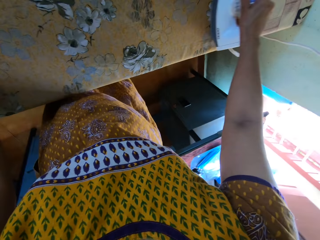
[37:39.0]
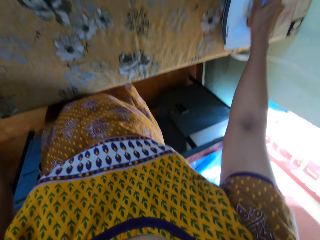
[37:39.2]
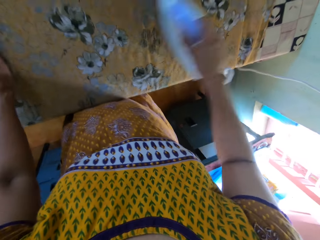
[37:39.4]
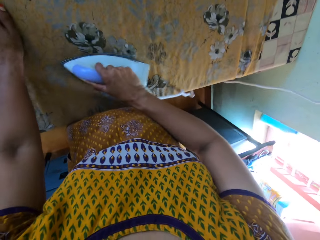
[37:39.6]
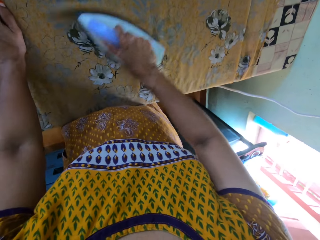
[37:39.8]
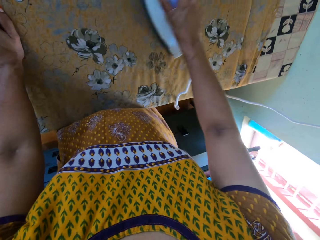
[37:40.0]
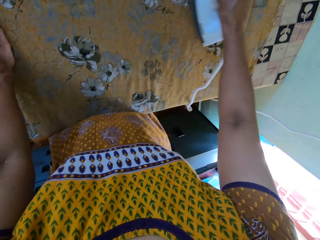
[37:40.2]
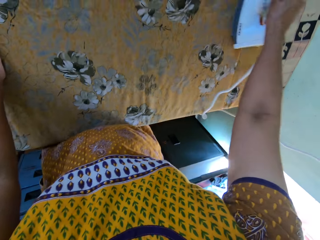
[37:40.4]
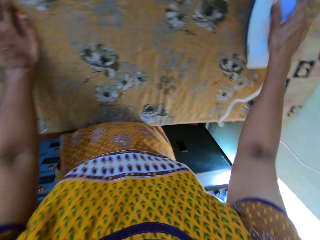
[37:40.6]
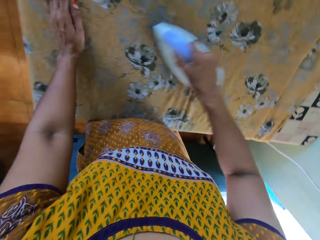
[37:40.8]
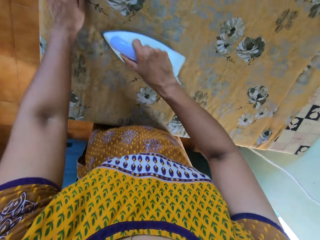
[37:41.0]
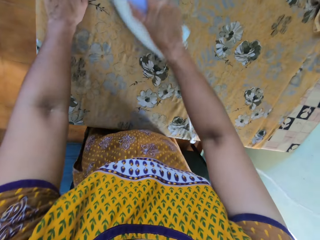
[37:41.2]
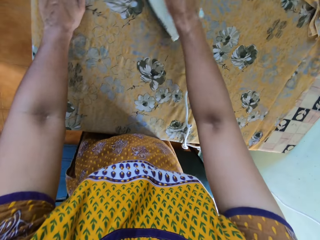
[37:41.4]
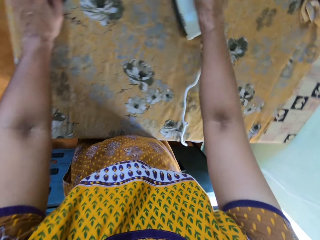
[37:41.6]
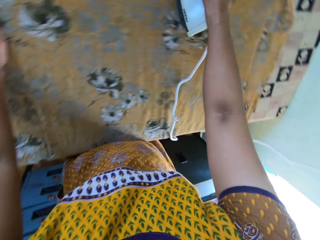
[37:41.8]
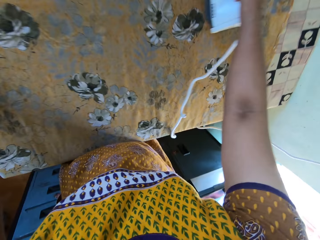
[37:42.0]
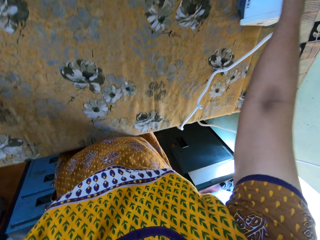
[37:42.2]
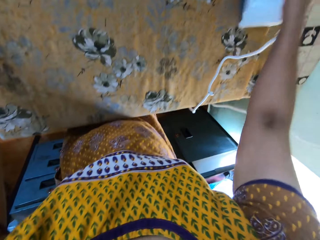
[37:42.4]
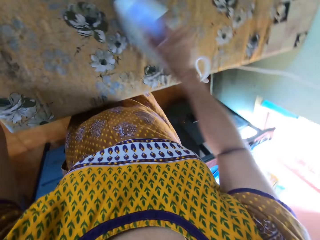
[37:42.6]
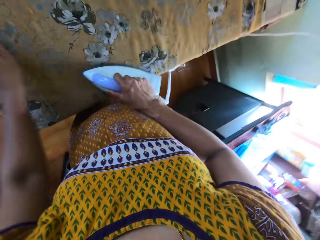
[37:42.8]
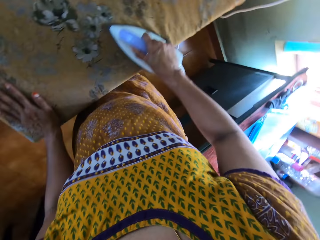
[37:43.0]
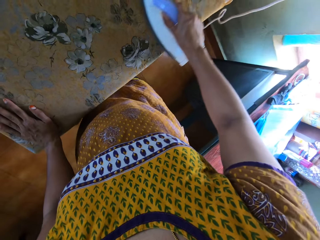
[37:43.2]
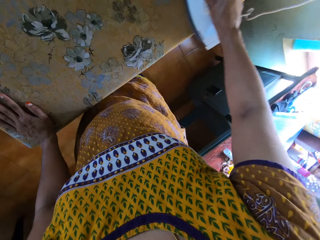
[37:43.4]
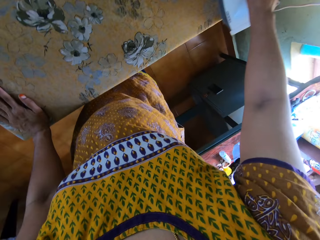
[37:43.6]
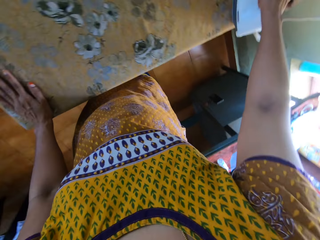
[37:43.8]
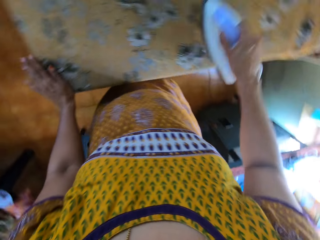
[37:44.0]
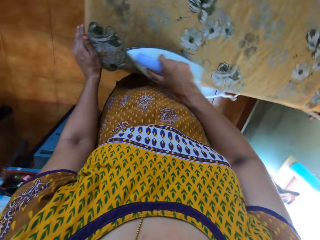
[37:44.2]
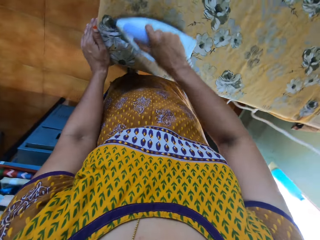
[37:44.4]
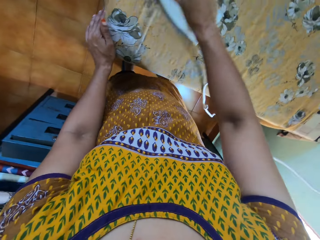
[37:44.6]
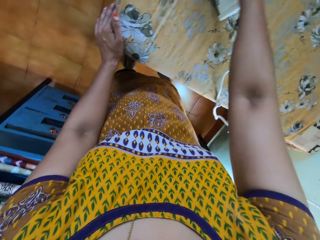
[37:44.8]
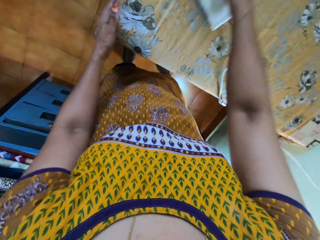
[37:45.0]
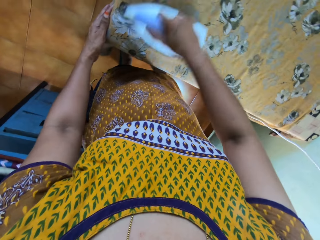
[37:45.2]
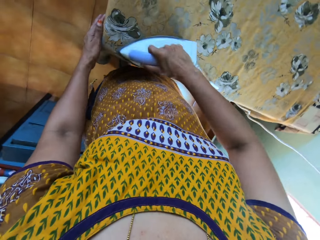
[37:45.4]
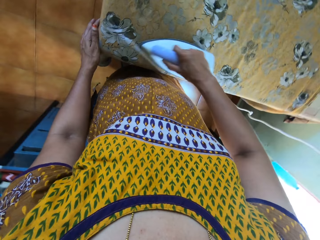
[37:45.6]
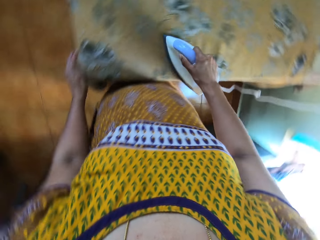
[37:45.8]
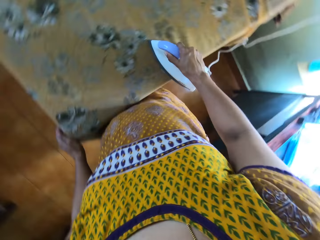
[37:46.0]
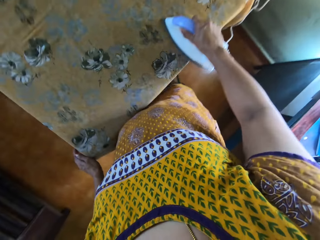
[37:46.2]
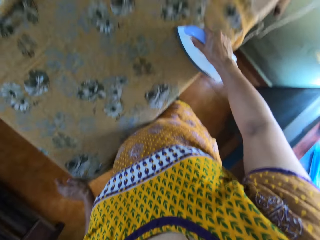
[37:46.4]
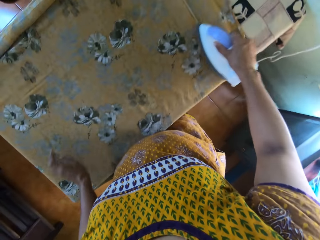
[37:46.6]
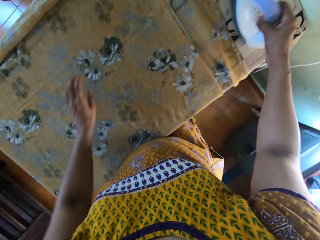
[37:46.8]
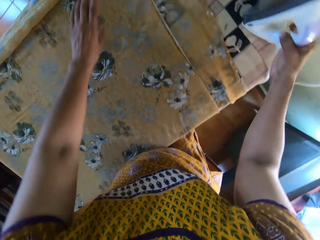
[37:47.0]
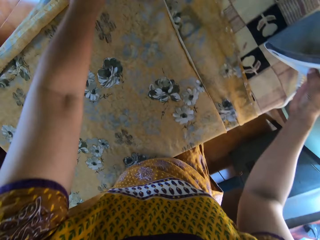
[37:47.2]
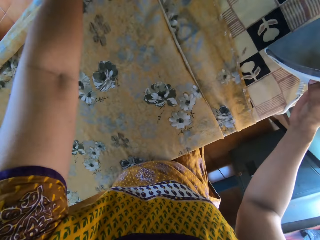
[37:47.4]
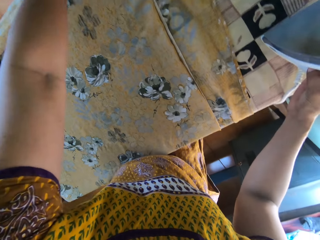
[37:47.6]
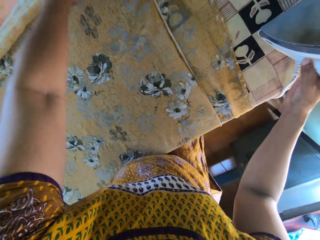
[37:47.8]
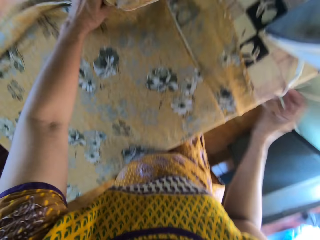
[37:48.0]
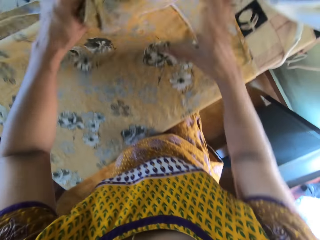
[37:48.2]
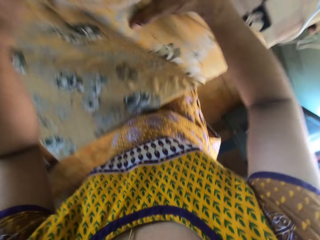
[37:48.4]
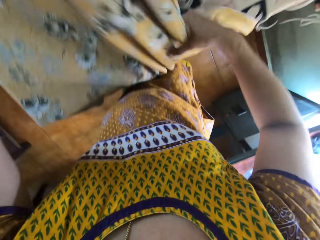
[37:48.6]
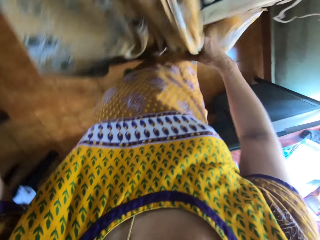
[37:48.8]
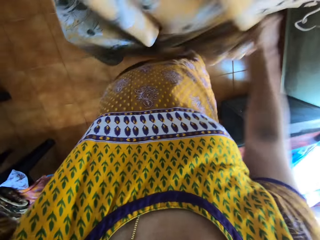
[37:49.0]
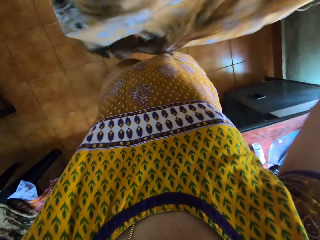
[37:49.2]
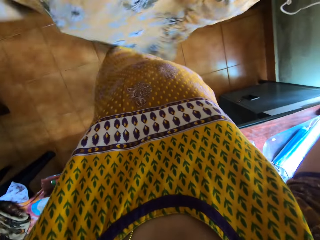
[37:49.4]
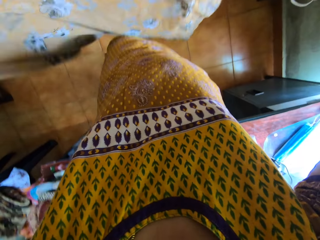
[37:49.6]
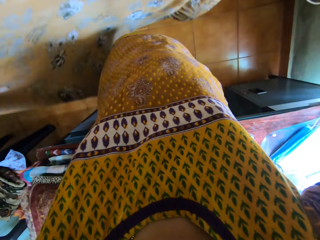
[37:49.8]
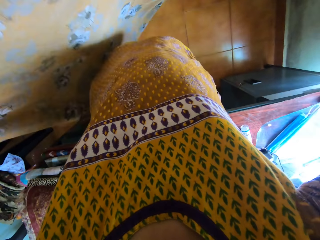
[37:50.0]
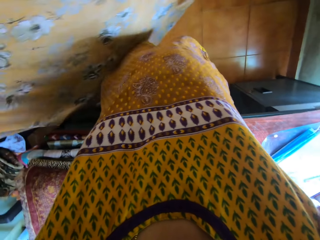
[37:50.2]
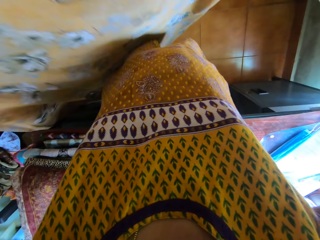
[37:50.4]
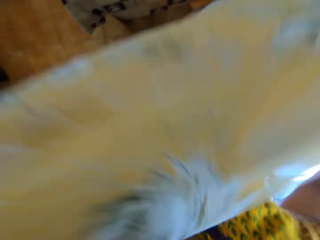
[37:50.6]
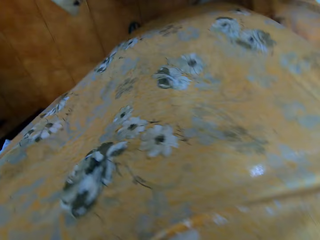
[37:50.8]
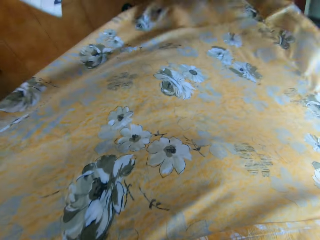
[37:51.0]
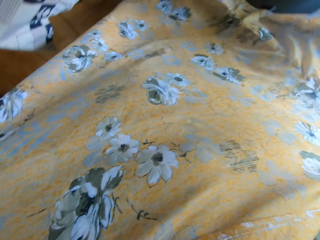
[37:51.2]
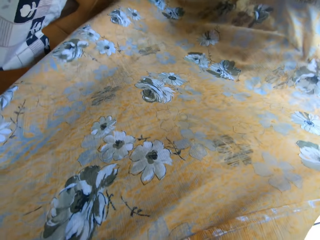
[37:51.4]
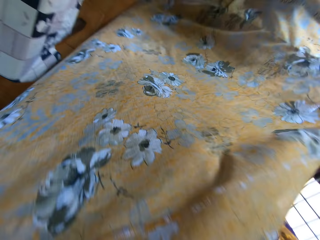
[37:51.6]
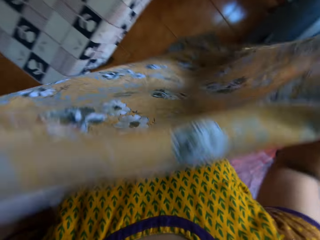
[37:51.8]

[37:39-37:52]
The camera wearer puts the iron on the ironing board with her right hand. She lifts the cloth from the ironing board with her left hand. She adjusts the sheet. She holds the cloth with her right hand. She lifts the cloth with both hands.

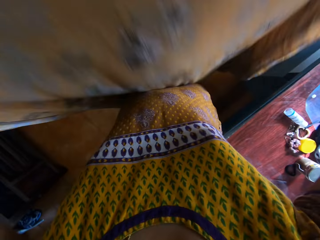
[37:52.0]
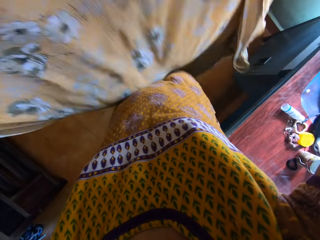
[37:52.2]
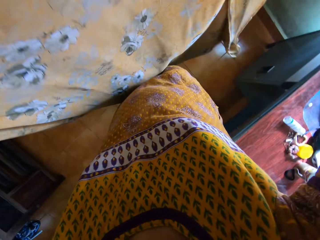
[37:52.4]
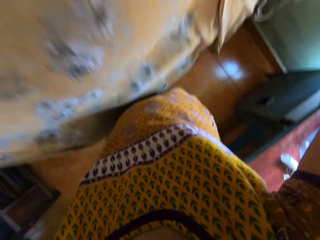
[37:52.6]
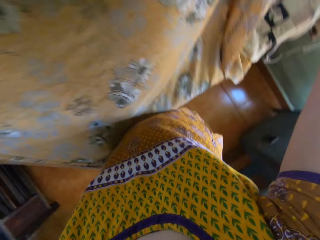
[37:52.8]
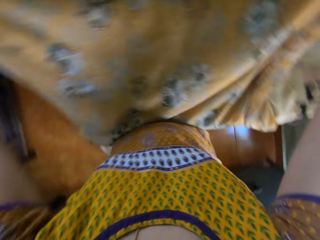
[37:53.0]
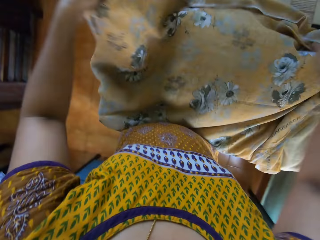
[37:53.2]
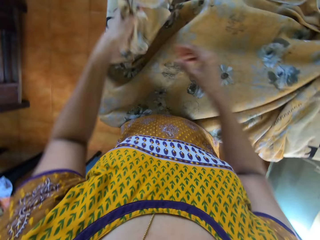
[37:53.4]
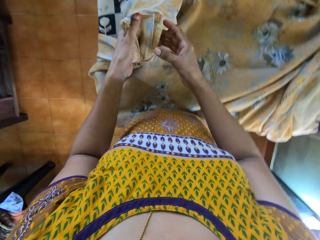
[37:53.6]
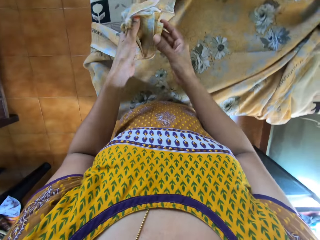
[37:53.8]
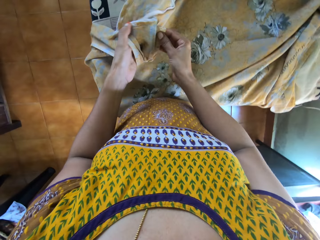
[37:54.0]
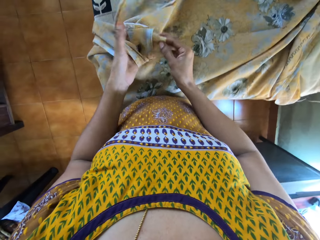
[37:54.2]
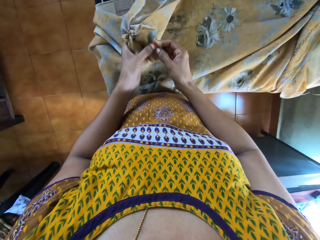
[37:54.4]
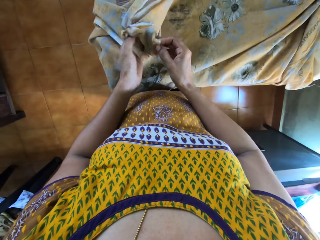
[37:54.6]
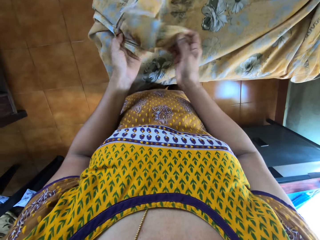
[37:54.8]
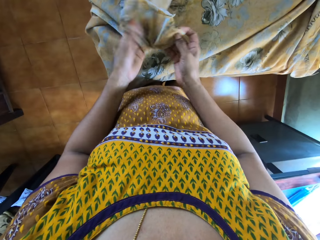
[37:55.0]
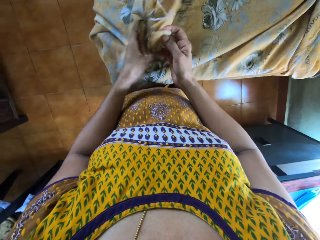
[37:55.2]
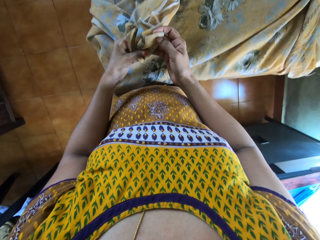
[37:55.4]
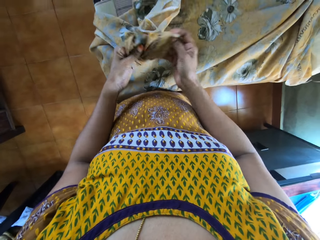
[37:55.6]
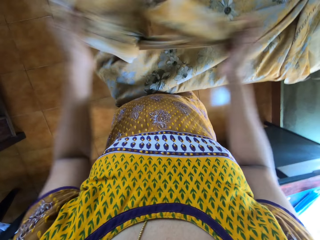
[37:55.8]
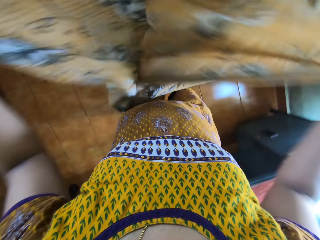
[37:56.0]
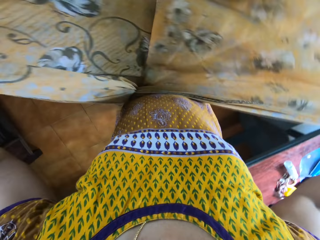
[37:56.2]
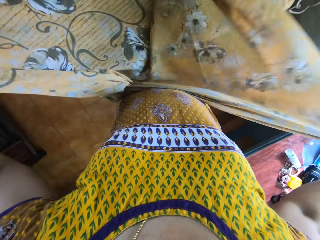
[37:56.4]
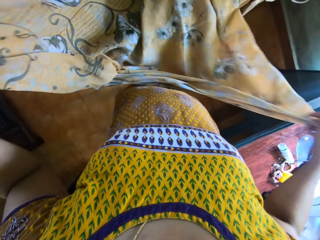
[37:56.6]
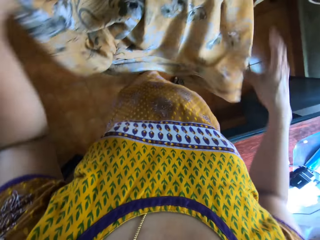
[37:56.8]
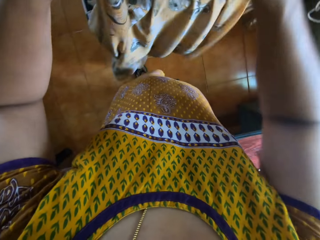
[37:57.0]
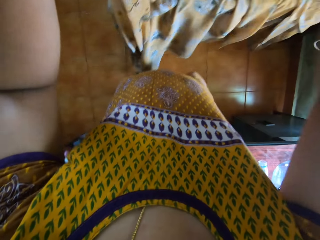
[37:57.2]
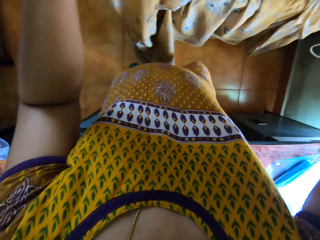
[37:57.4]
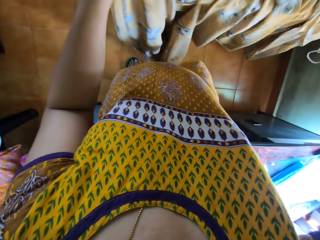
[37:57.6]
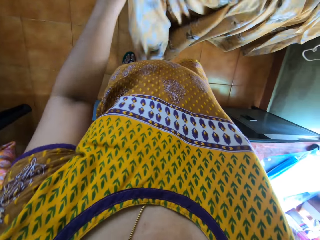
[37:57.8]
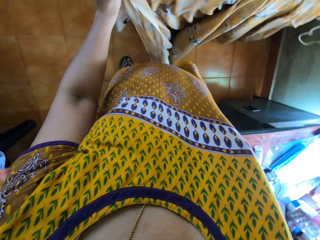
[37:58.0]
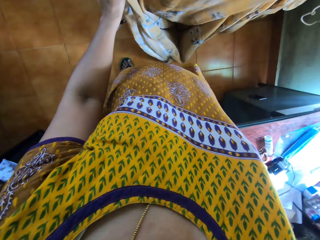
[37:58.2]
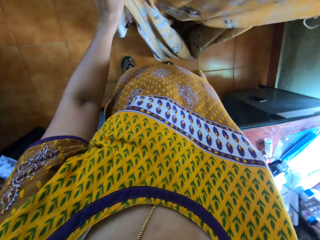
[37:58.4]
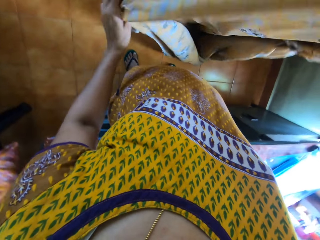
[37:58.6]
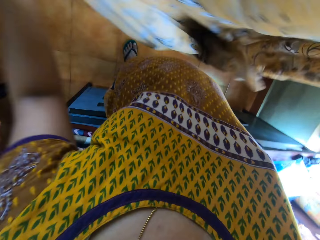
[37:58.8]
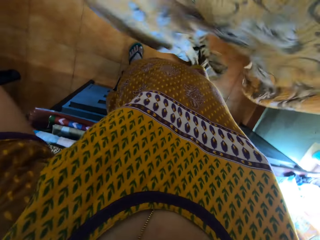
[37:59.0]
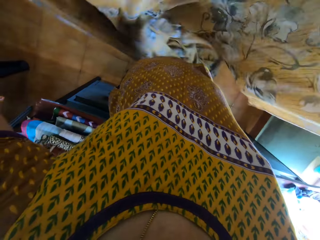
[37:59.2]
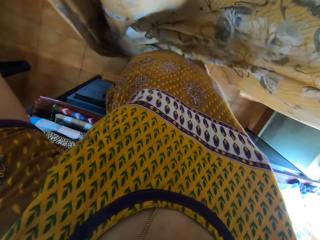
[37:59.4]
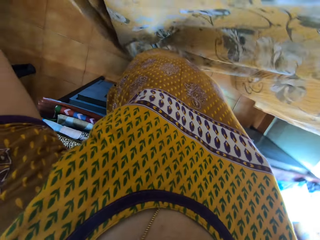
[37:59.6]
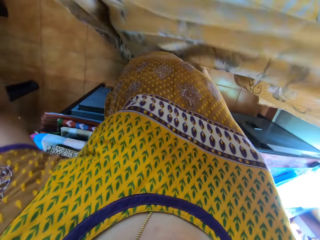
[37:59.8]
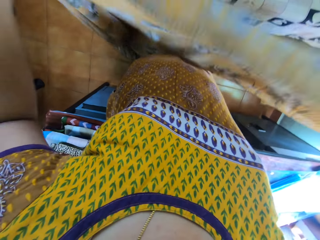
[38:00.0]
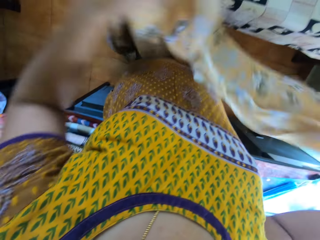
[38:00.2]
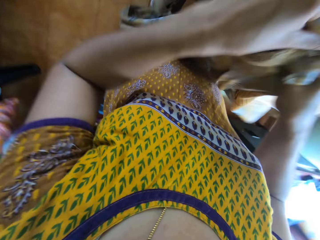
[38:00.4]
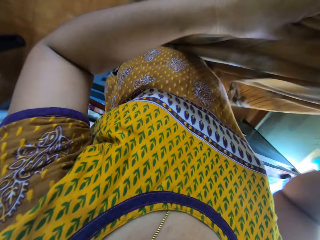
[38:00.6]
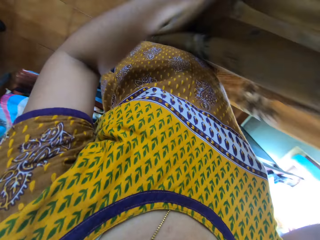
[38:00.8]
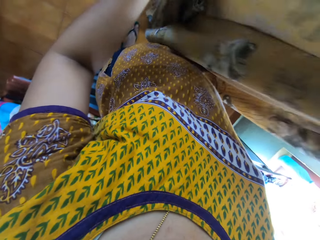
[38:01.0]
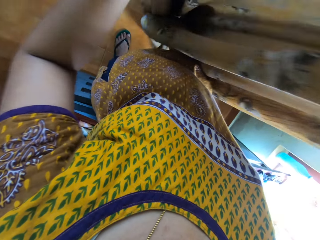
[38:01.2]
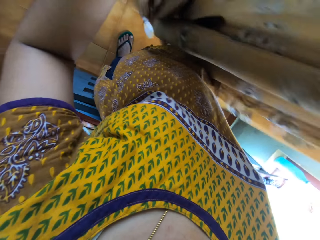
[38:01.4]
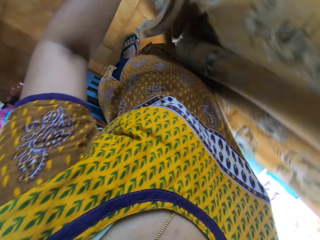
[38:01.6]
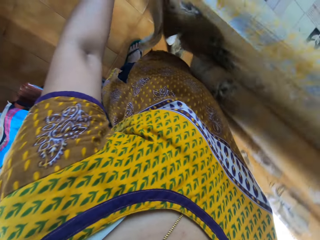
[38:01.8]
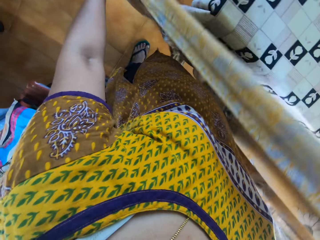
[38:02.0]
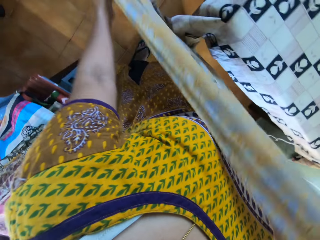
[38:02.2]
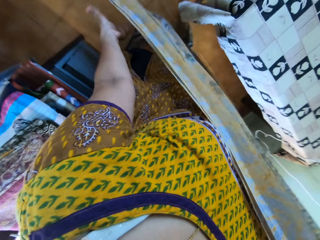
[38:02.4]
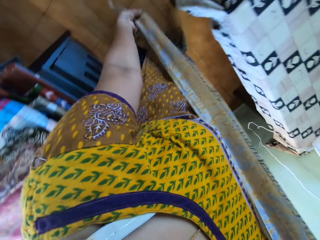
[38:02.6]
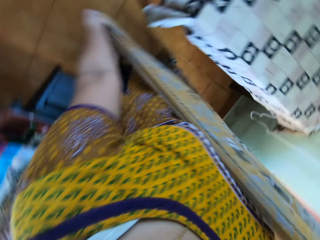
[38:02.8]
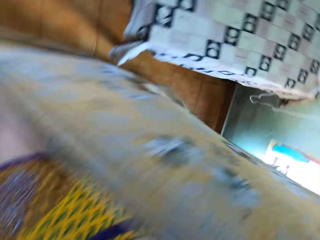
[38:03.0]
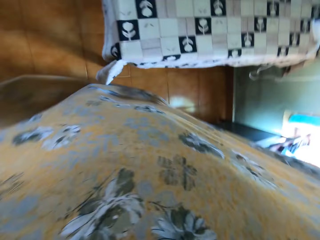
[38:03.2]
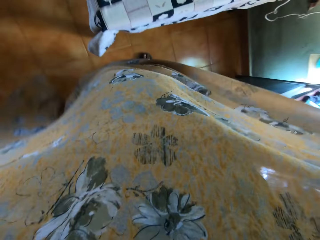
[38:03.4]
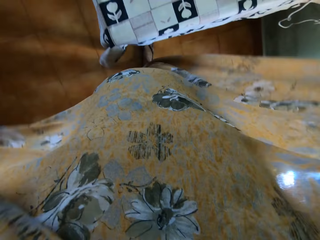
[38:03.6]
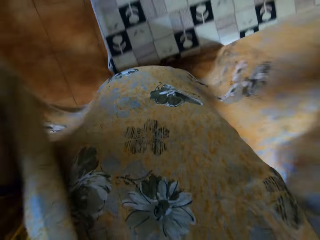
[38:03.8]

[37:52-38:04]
The camera wearer places the cloth on the ironing board with both hands. She holds the edge of the cloth with her right hand. She unravels the cloth with both hands. She spreads out the cloth with her left hand. She lifts the cloth with her left hand. She holds the cloth with her right hand. She spreads out the cloth with her left hand. She holds the cloth with her left hand.
